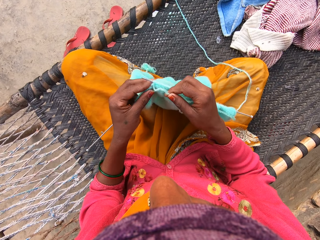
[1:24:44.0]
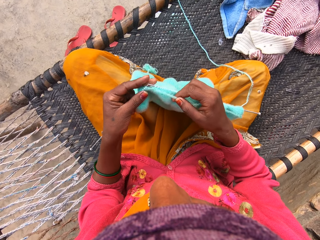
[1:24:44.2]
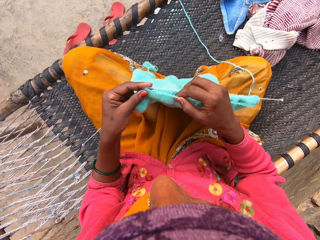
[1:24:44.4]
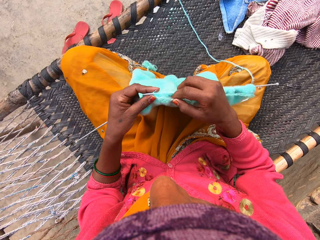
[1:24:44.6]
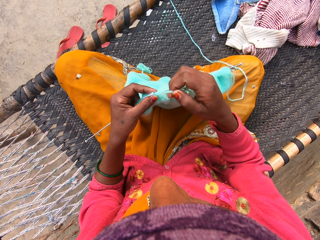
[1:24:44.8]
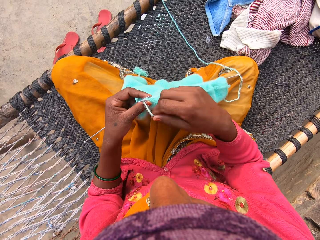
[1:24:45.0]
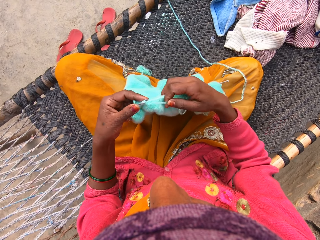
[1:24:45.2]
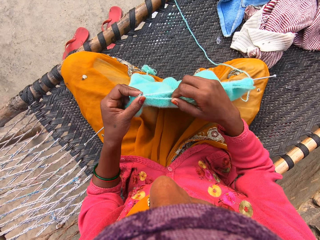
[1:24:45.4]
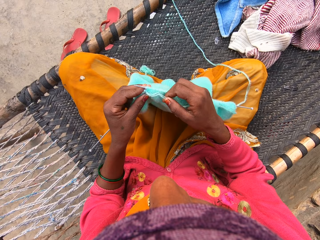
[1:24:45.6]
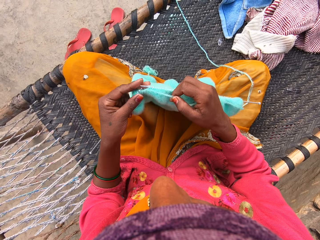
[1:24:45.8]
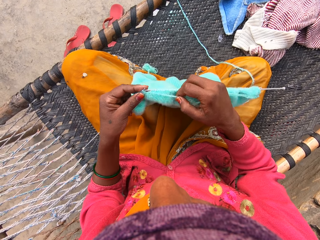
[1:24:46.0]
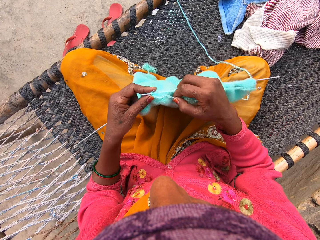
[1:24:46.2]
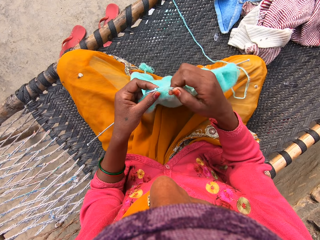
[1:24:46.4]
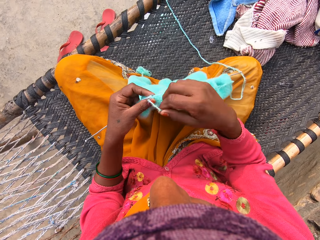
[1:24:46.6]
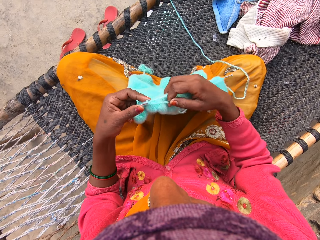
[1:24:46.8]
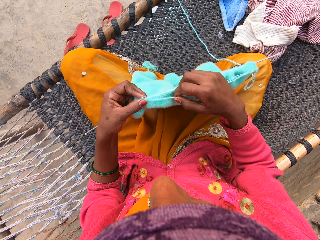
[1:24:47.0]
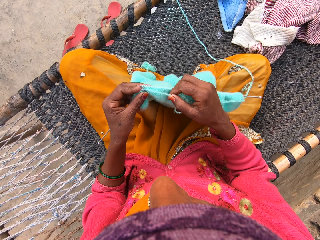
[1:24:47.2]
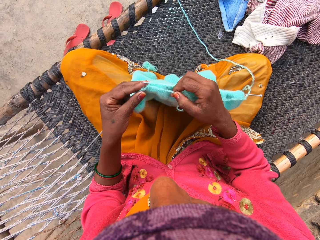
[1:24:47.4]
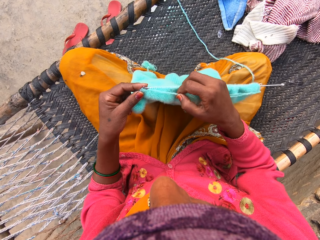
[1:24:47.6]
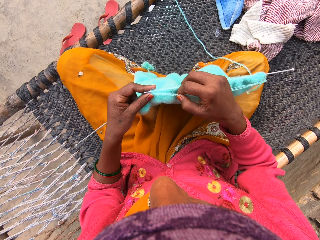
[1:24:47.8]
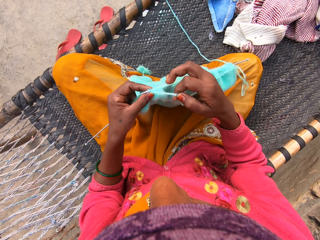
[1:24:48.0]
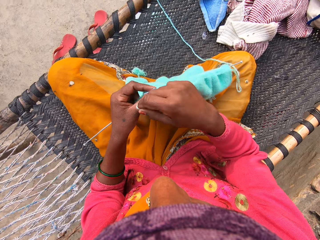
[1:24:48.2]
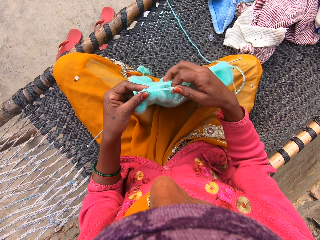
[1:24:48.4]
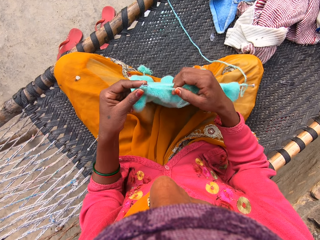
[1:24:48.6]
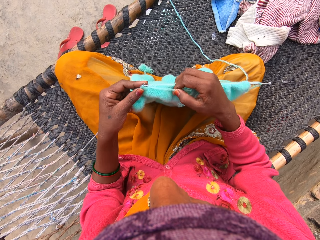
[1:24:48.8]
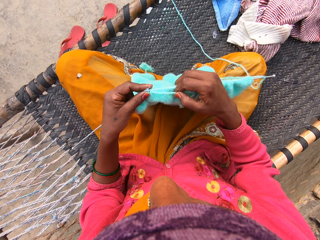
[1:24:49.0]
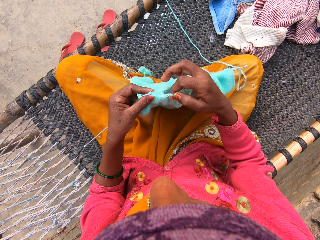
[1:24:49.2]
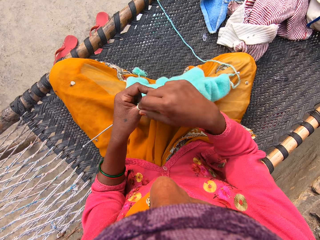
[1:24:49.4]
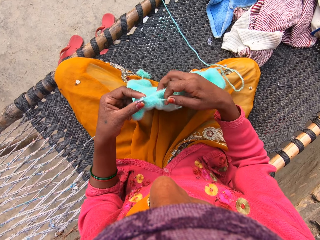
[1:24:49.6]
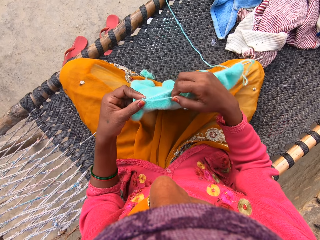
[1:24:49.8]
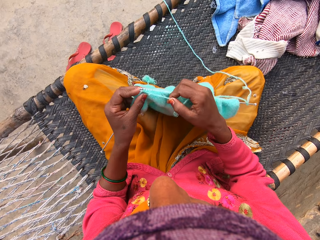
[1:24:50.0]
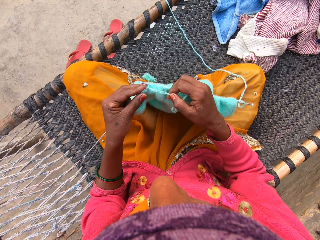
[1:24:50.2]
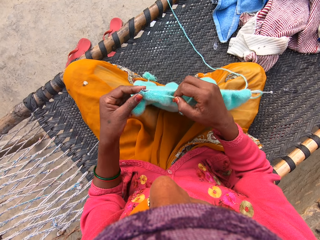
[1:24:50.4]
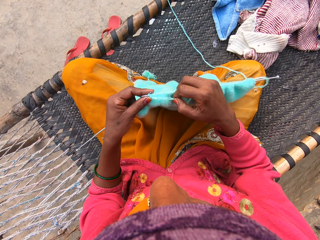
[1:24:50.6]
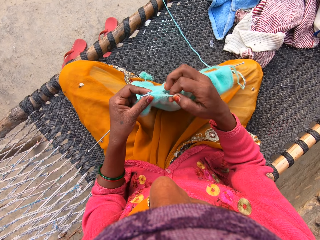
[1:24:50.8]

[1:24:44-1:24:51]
The camera wearer knits a sweater with a crochet and yarn.

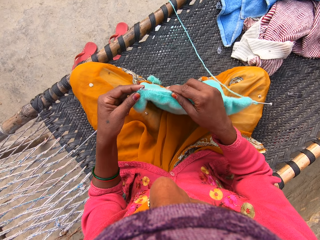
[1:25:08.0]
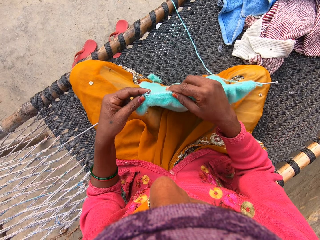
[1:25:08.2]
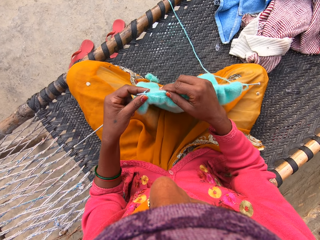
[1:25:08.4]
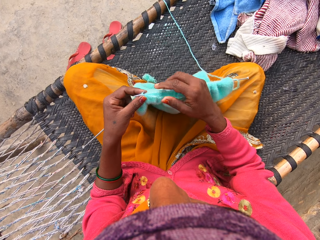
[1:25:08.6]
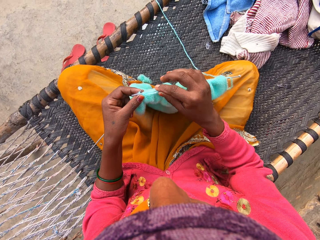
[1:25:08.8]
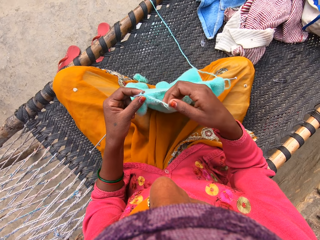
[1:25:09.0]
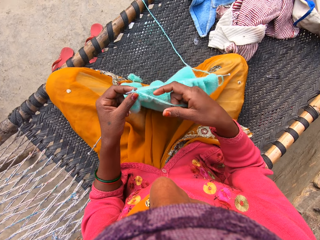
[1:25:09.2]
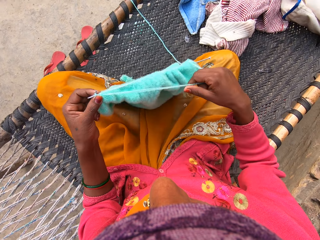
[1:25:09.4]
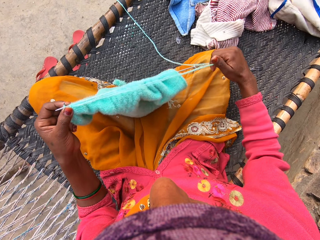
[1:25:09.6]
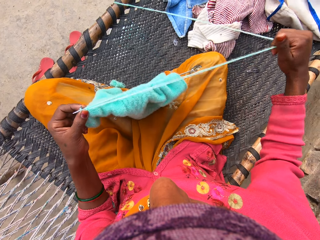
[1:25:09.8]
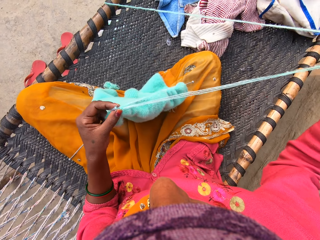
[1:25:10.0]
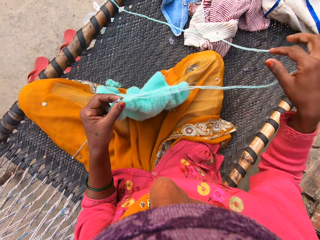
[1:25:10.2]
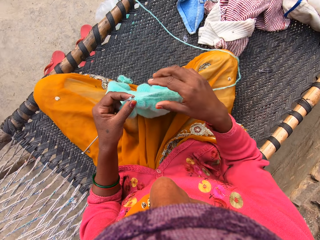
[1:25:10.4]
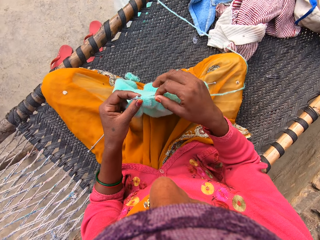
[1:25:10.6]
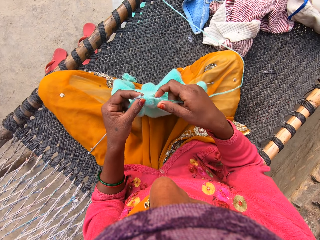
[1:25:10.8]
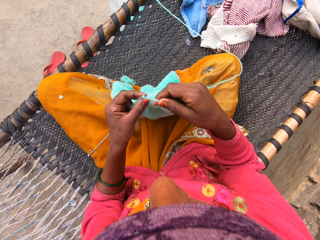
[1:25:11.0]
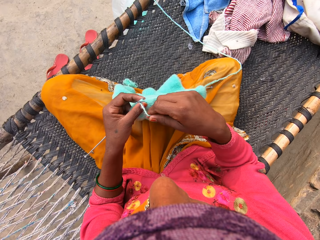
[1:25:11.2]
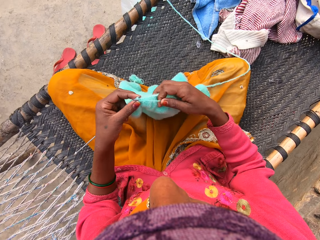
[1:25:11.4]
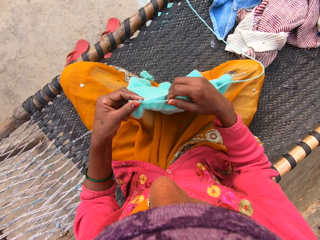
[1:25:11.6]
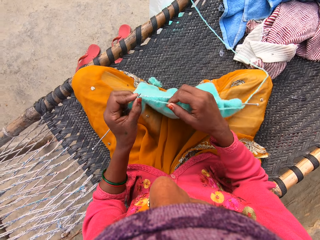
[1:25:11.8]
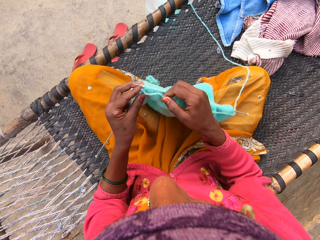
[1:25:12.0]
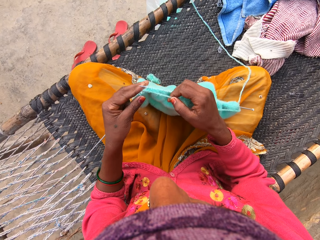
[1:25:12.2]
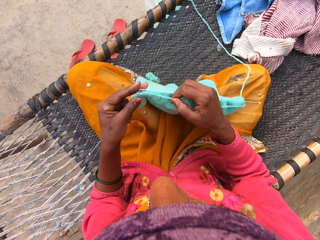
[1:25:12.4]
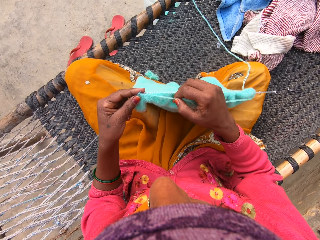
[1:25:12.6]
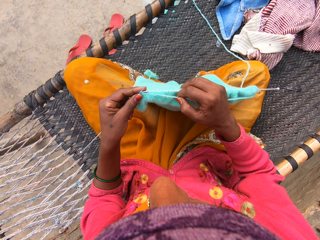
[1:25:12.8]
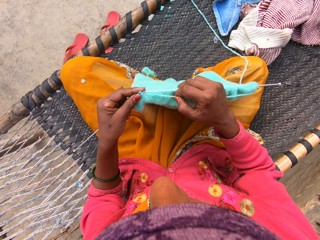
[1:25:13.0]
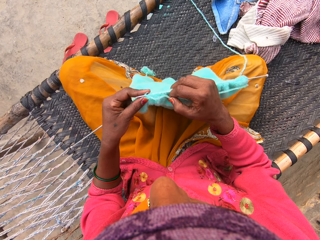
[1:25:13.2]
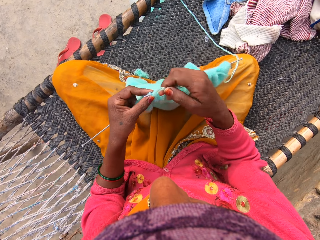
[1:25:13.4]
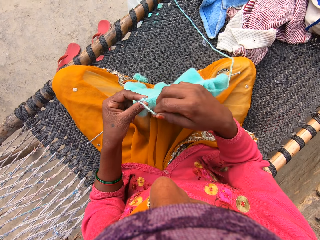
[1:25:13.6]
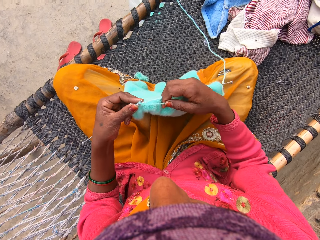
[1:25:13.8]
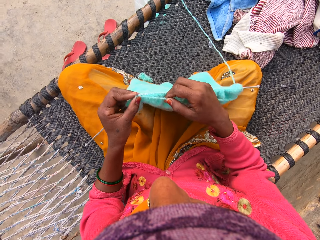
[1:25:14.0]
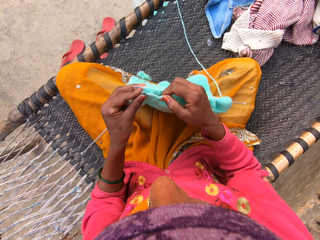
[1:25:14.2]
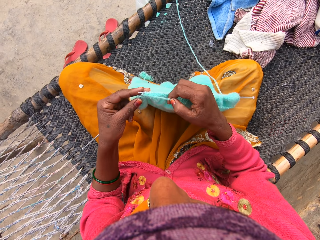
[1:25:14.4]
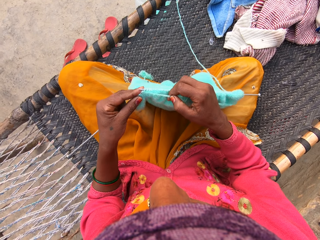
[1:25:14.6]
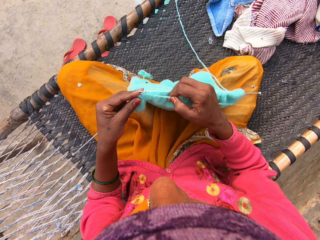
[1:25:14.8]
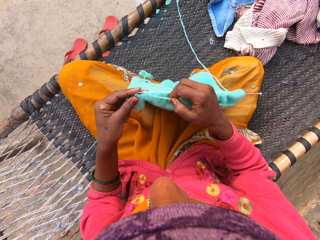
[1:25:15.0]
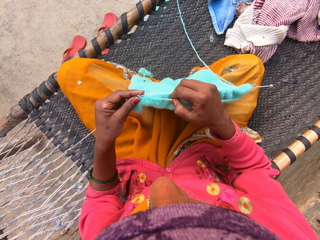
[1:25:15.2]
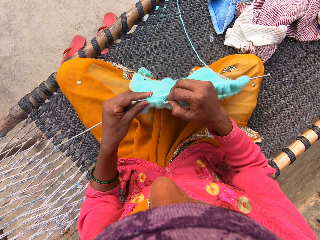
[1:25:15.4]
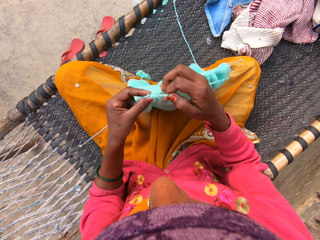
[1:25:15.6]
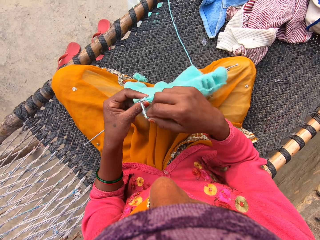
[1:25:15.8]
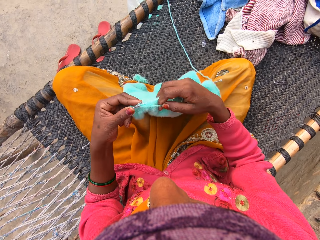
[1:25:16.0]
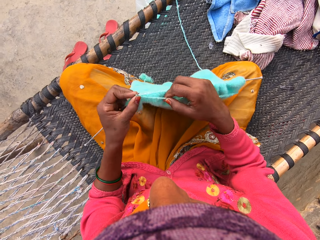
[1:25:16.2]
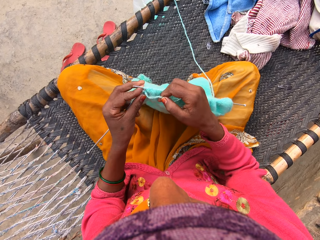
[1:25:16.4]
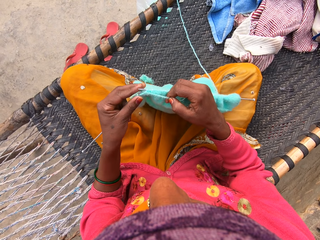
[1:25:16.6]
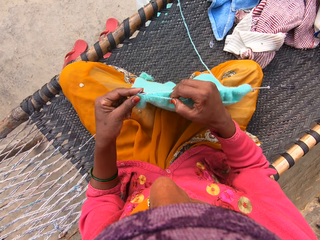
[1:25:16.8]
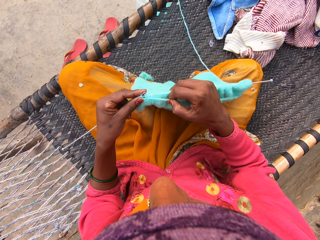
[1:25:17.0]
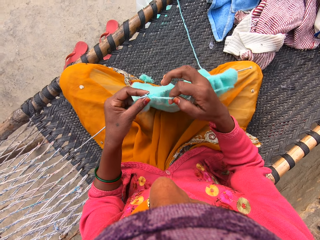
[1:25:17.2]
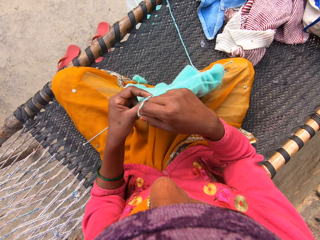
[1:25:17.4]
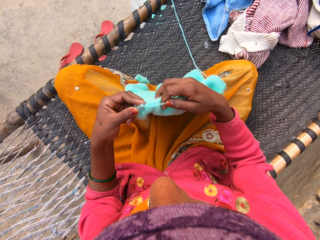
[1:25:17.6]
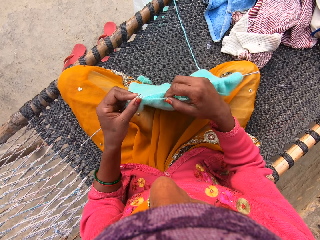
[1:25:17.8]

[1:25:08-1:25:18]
The camera wearer pulls the yarn with her right hand. She knits the shawl.

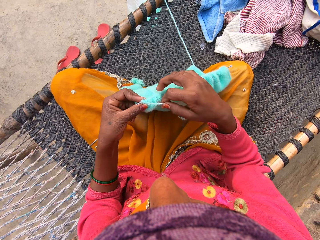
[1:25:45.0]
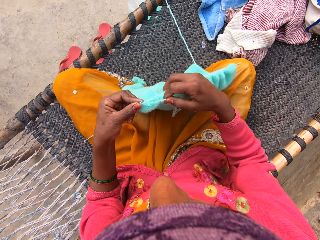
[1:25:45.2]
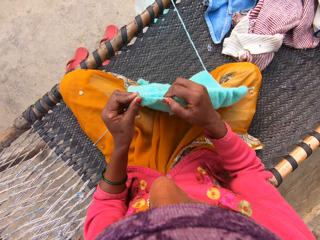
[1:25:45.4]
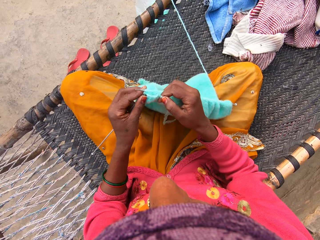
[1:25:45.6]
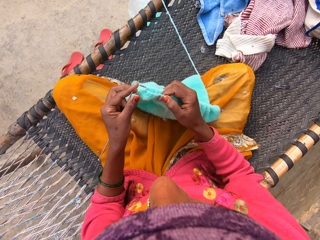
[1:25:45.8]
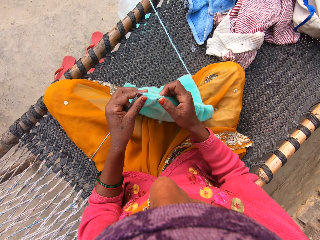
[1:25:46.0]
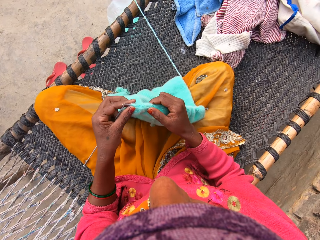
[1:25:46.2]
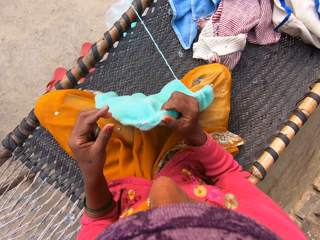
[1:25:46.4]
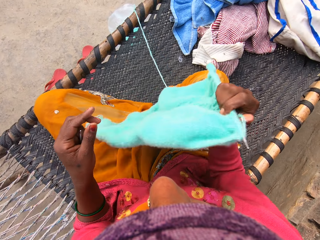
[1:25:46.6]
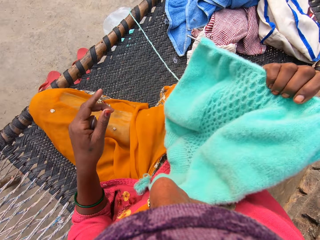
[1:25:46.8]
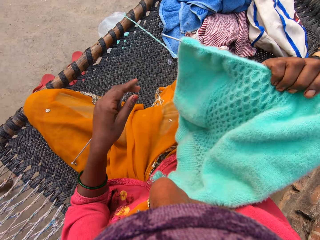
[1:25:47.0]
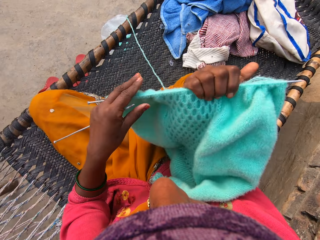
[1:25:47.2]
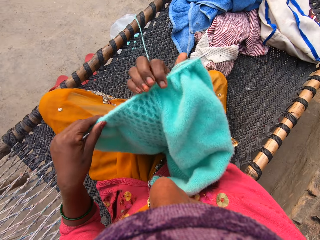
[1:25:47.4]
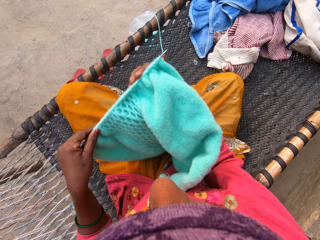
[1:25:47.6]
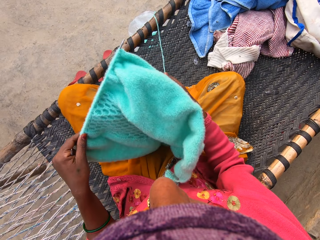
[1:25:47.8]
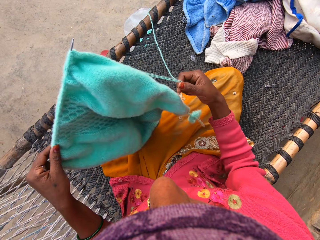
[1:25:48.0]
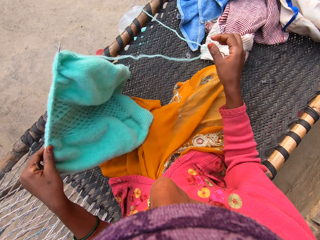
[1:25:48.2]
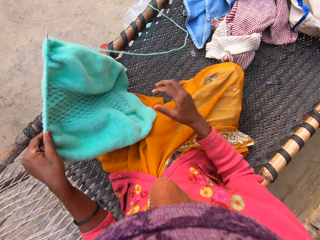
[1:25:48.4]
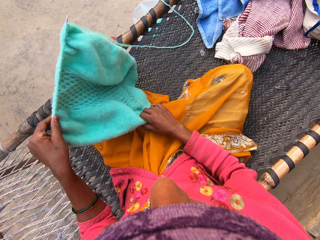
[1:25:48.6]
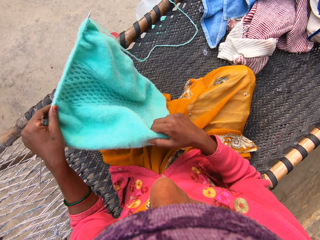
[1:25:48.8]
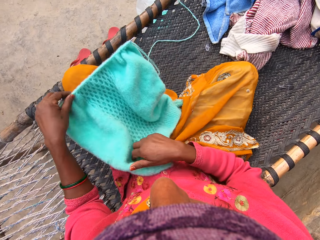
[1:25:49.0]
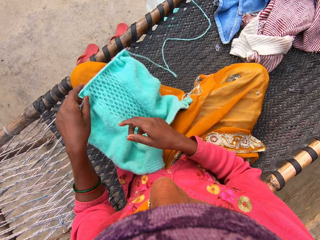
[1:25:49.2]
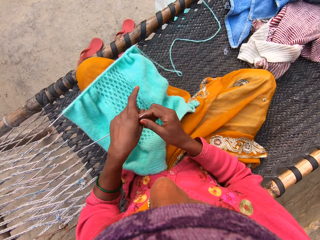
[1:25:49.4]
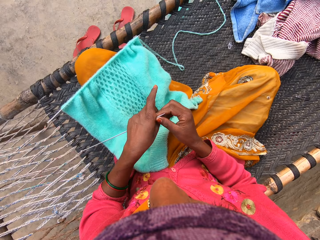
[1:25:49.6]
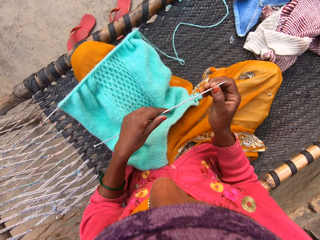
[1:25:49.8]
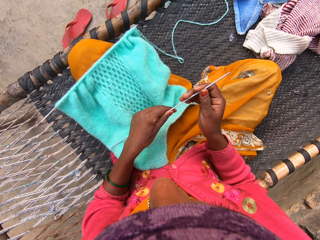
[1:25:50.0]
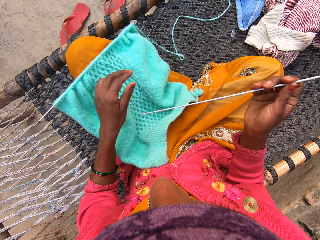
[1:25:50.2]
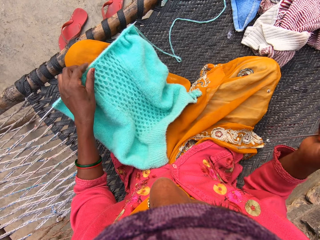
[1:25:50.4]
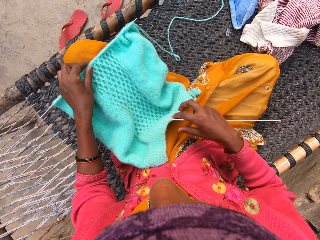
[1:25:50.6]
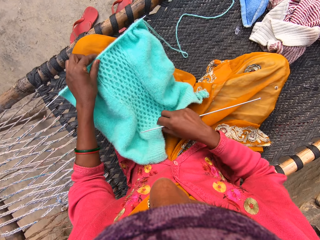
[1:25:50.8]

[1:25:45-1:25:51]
The camera wearer turns the shawl over with her right hand. She lifts up the sweater. She passes the knitting pin in her left hand to her right hand.
